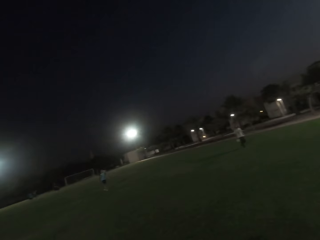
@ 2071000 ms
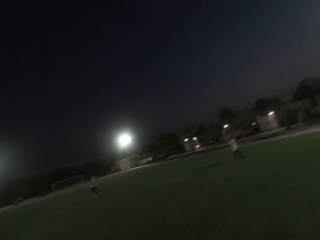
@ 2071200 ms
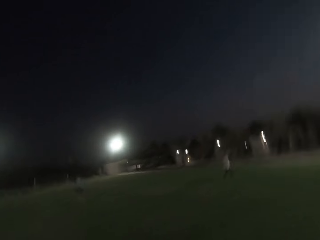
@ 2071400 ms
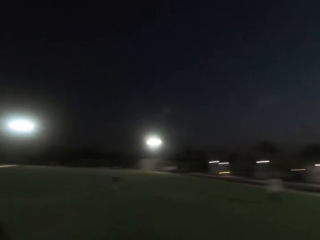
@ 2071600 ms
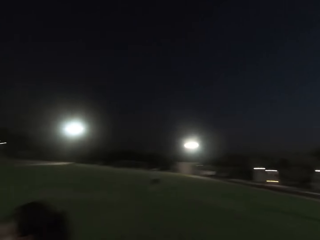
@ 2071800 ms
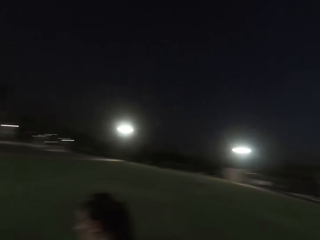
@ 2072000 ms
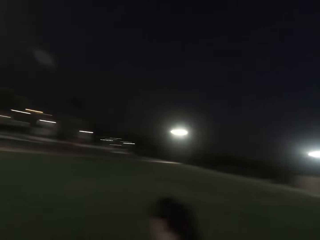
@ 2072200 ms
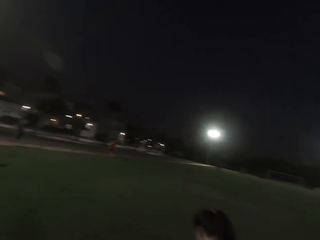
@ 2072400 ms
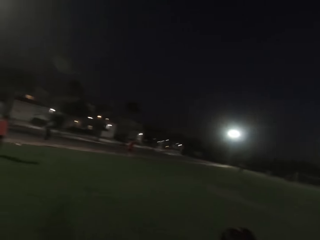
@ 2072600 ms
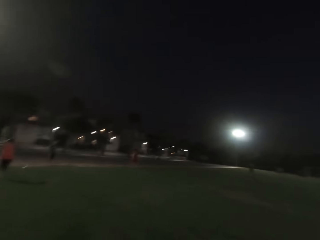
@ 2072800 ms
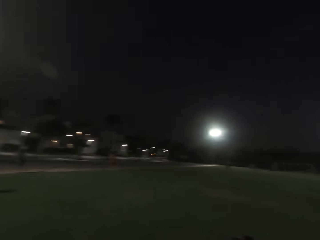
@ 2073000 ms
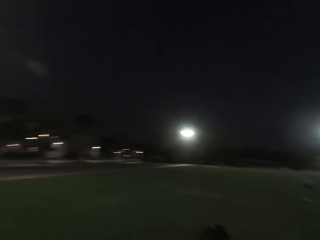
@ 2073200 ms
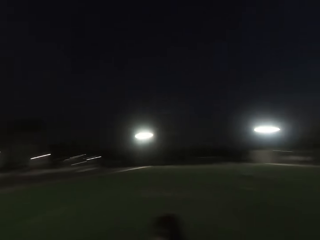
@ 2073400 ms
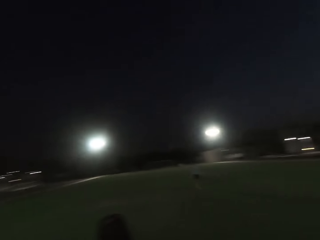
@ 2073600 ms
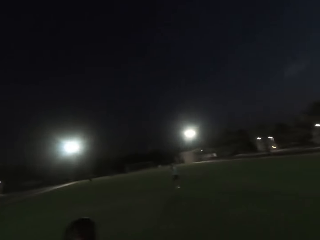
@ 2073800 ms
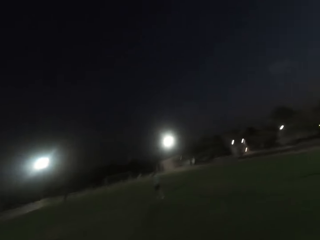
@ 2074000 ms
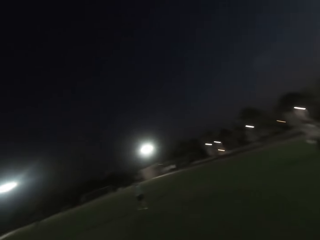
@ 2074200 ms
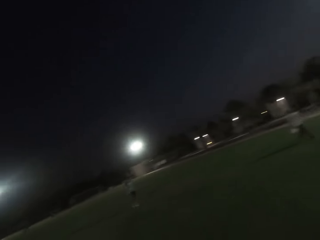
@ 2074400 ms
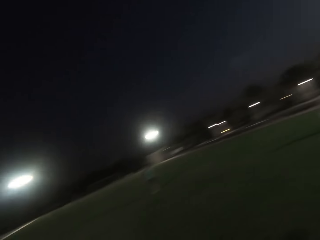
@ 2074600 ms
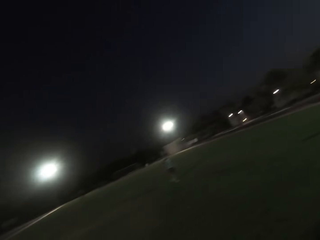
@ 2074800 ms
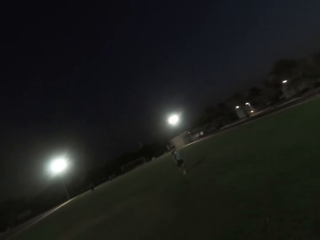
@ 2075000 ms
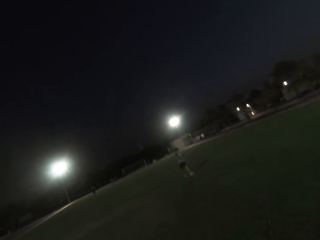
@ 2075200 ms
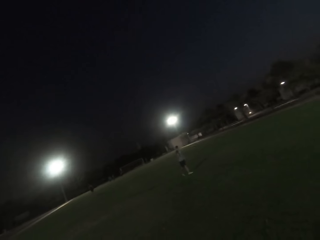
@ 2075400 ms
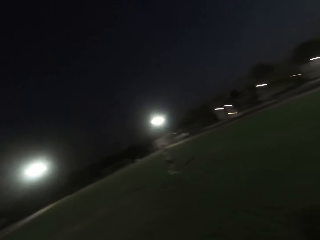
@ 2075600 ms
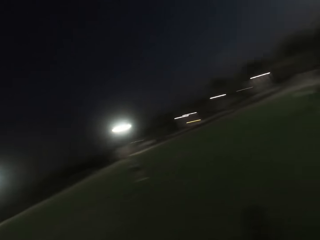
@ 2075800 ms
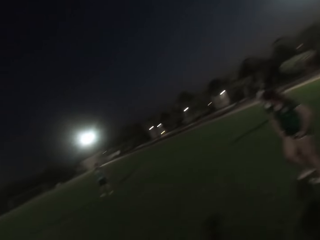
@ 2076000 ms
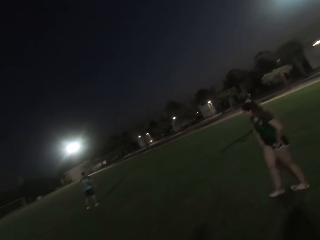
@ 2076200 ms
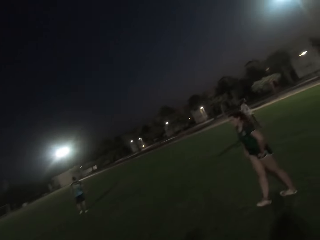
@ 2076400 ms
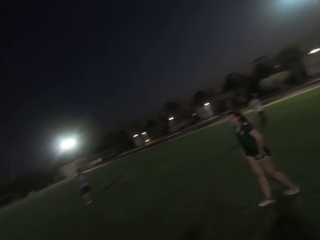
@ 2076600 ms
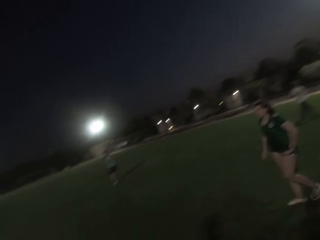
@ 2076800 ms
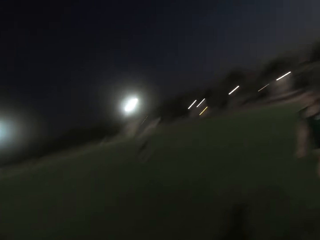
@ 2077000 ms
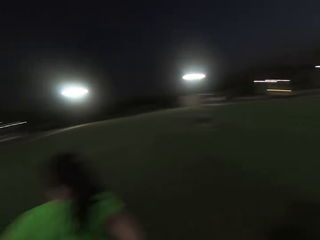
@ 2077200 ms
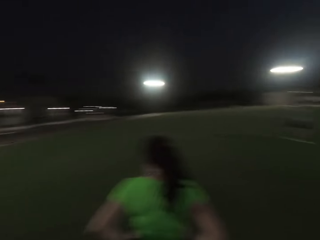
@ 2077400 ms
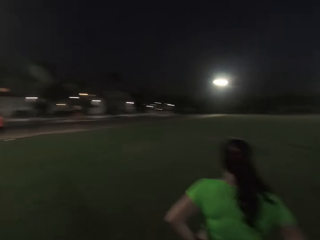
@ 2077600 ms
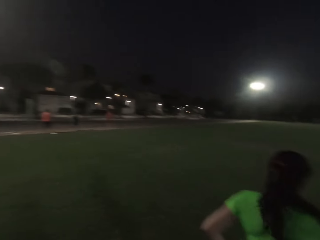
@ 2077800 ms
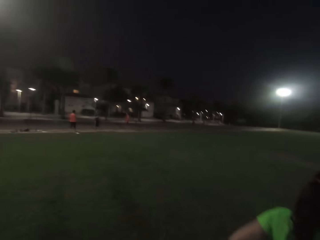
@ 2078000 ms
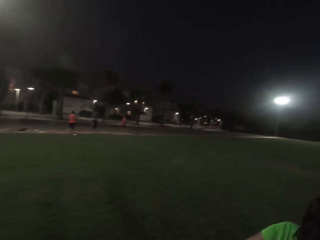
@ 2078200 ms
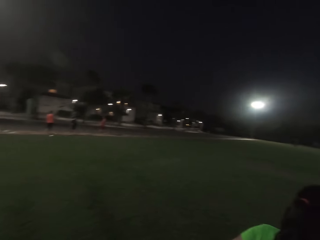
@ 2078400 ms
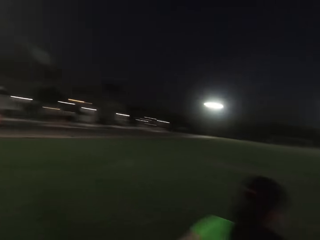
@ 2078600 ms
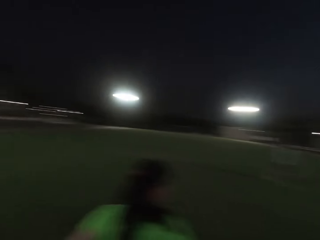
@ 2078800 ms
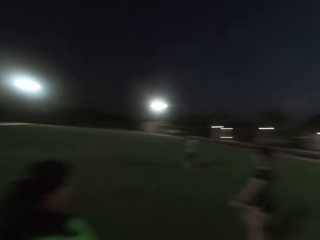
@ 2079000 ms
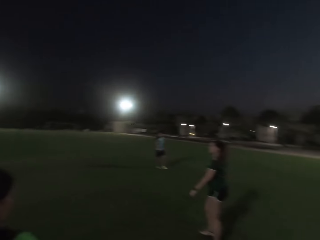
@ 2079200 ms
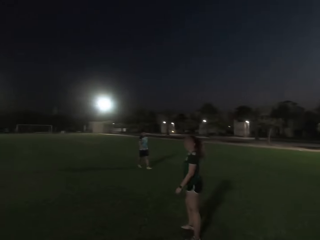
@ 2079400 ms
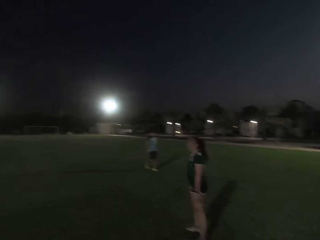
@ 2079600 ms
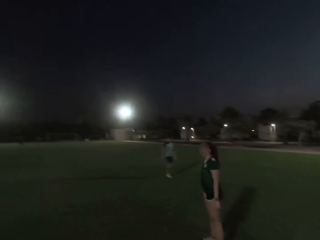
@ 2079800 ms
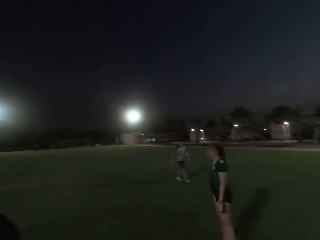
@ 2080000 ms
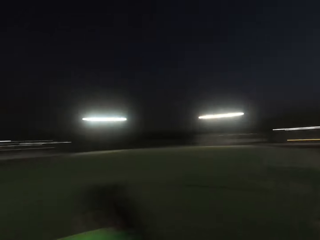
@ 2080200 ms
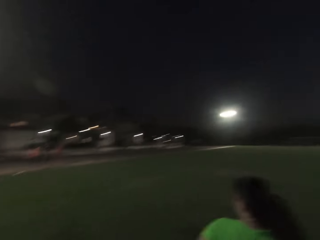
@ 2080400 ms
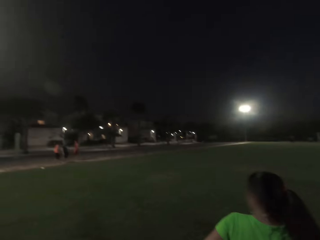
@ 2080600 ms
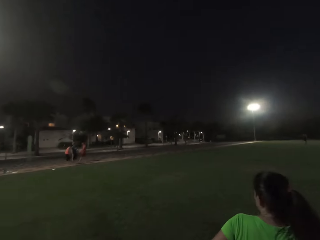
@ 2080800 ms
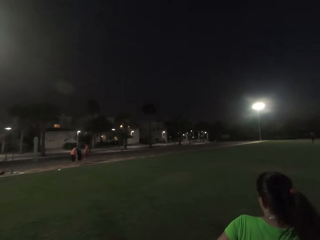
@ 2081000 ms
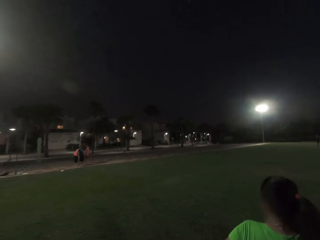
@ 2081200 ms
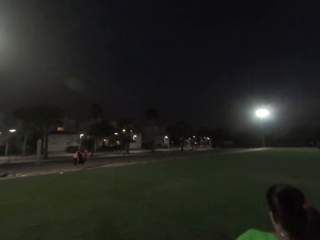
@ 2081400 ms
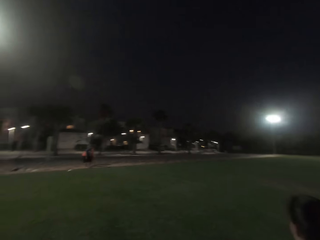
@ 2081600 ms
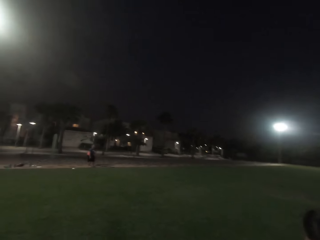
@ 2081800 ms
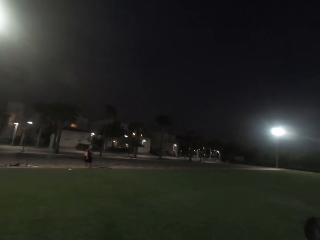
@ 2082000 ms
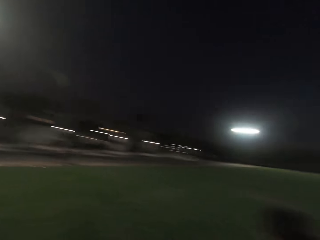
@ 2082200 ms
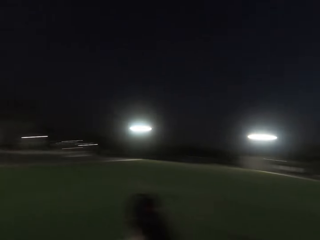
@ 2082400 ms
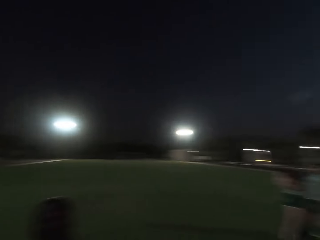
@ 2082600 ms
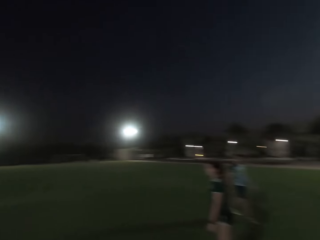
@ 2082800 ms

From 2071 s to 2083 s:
The camera wearer turns right. They look forward. A man walks. The camera wearer turns left. They look forward. They turn right. They turn left. They look forward. They turn left.

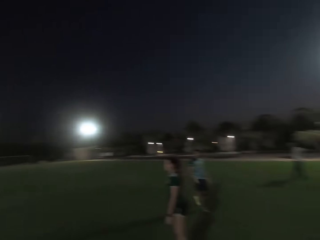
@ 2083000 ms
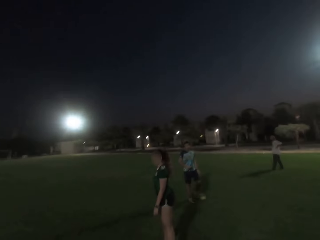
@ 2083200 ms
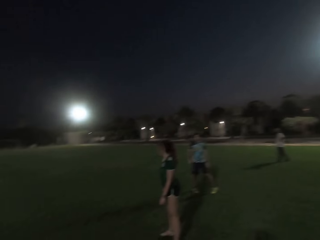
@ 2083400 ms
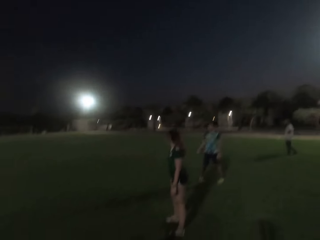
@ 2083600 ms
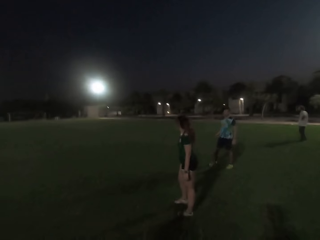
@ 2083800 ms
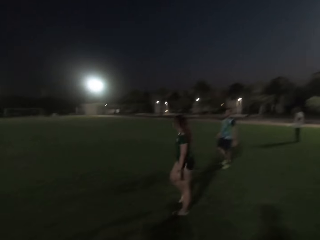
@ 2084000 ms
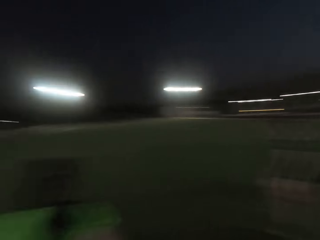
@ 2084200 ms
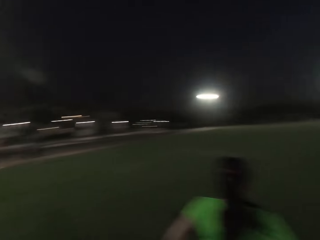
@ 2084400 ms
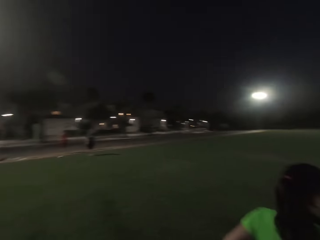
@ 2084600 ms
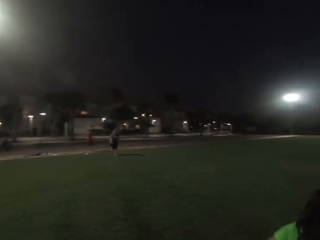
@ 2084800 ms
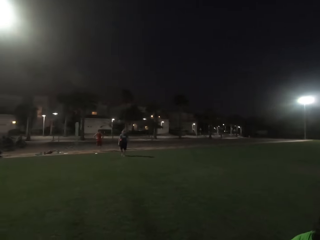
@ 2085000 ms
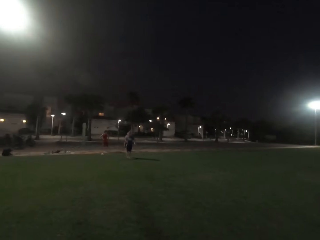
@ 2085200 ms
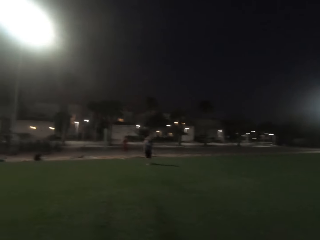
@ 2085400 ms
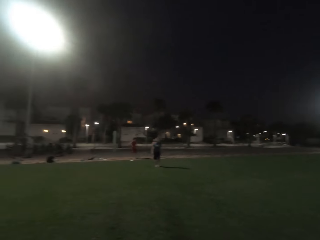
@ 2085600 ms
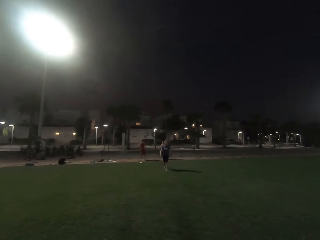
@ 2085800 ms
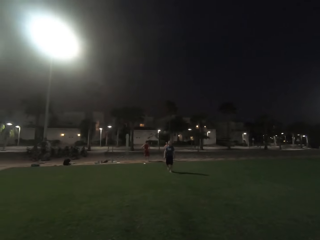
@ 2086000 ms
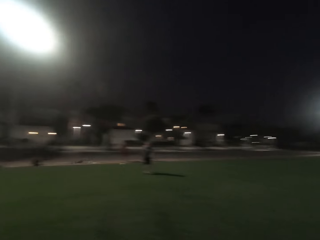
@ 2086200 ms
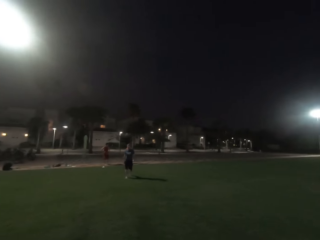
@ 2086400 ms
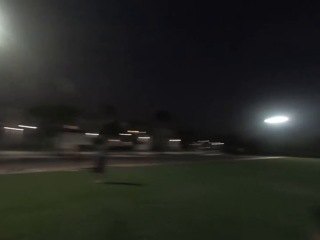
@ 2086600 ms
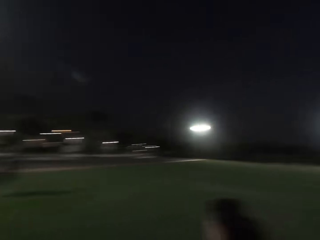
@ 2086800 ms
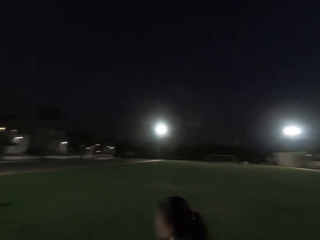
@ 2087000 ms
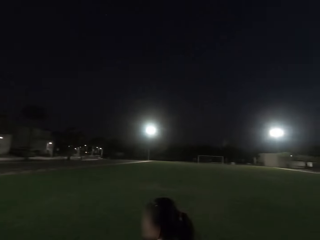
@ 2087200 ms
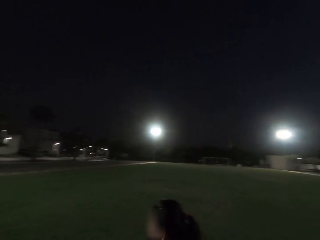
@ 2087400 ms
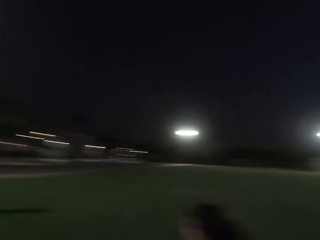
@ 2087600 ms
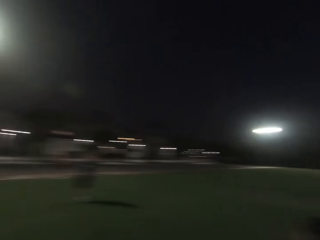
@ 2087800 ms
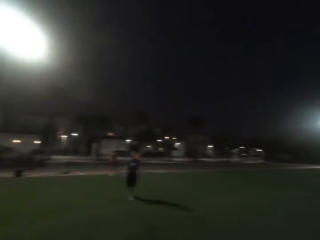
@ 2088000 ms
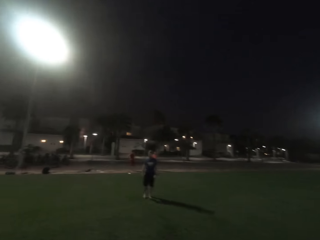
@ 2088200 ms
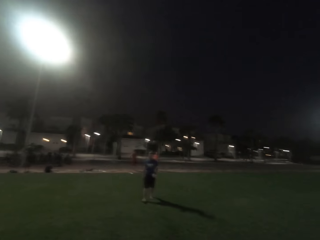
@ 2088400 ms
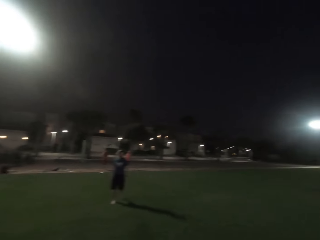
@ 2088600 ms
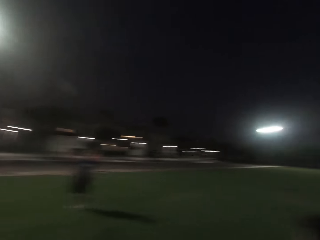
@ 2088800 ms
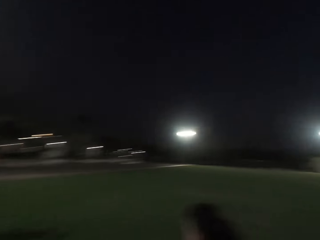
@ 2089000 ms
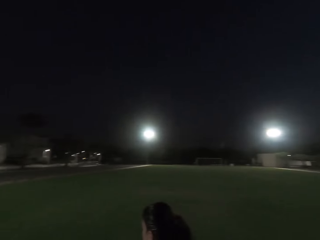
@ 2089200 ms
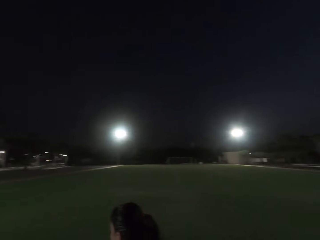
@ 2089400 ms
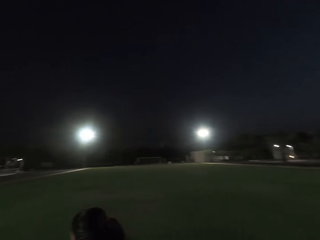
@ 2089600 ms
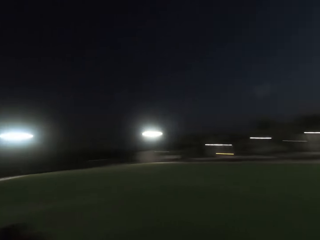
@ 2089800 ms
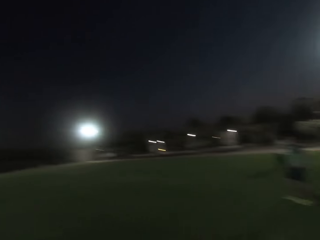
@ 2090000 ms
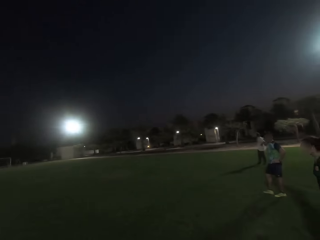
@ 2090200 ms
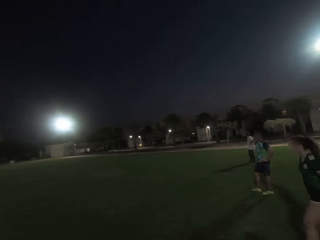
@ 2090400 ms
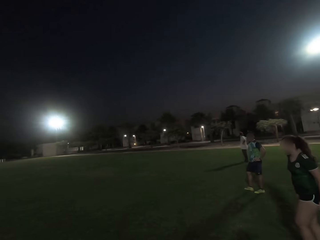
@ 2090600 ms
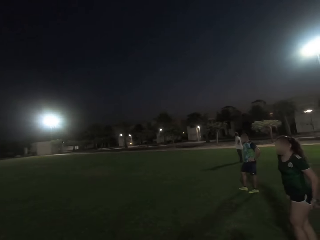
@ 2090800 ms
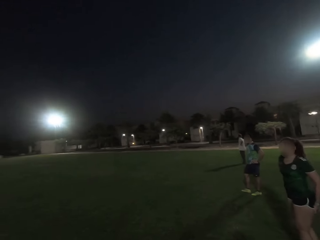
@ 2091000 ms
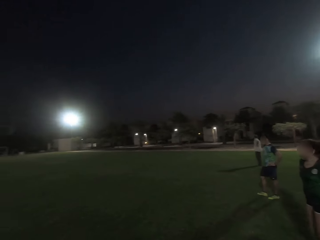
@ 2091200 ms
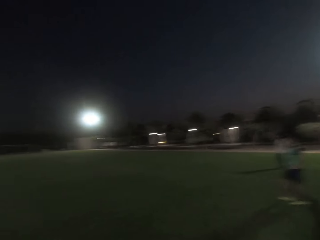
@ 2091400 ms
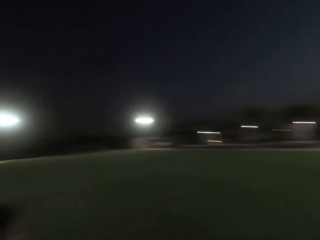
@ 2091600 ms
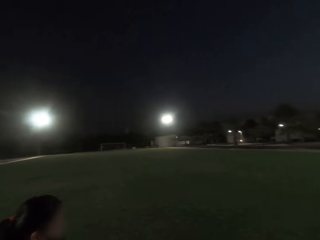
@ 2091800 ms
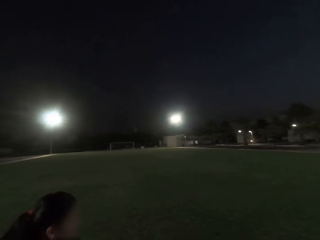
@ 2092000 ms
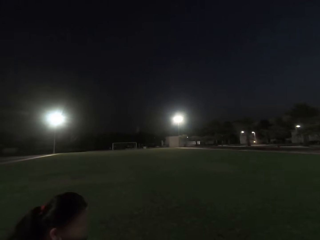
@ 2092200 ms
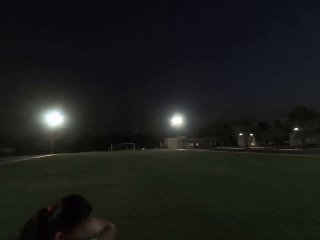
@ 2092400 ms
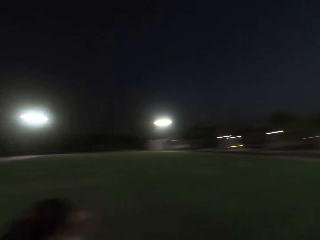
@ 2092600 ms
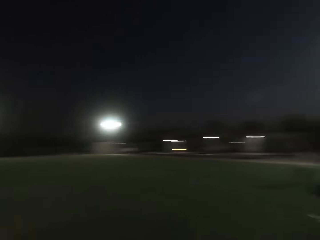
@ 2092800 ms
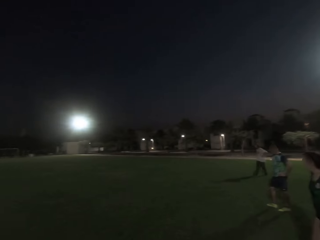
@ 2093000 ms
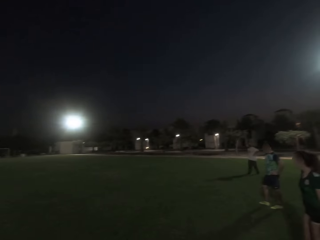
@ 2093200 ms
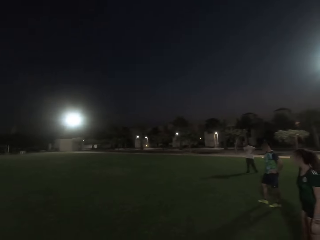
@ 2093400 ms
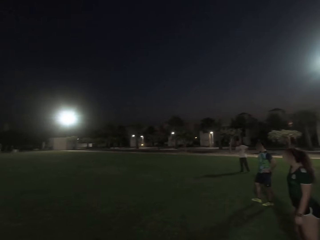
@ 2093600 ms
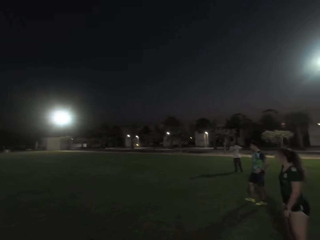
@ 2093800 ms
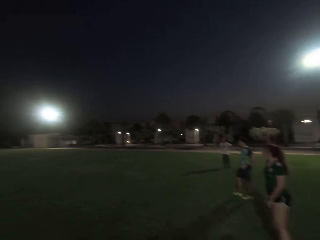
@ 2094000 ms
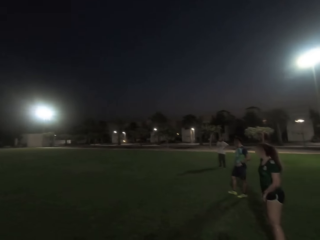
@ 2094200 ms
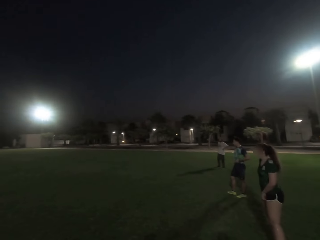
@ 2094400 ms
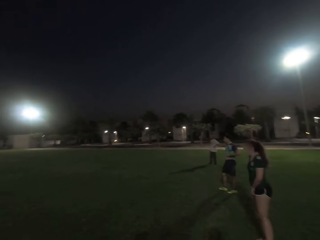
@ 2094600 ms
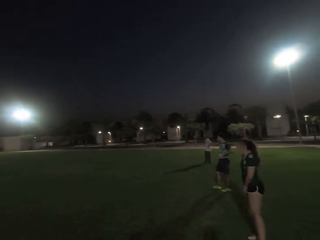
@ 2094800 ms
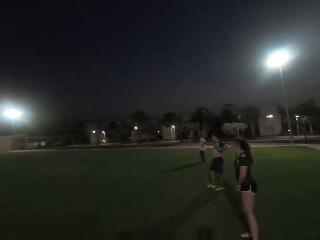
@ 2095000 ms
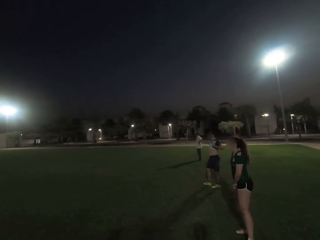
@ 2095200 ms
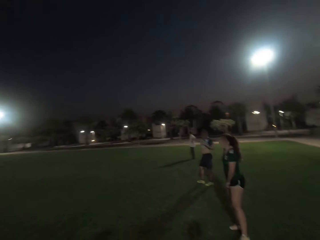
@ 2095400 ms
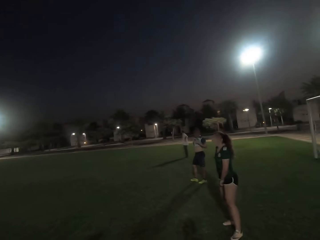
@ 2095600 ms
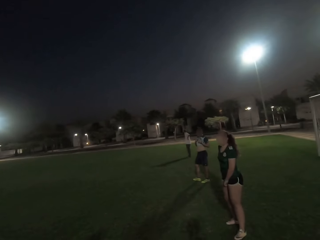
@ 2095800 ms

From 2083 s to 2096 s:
The camera wearer turns right. They turn left. A man walks. The camera wearer looks forward. They turn left. They turn right. They look forward. They turn right.
